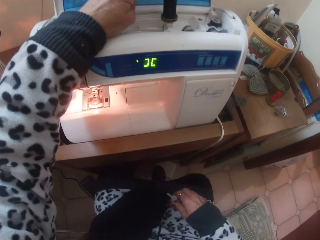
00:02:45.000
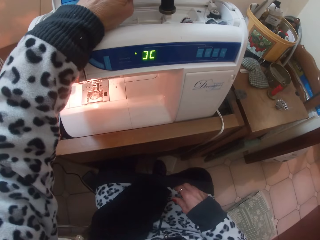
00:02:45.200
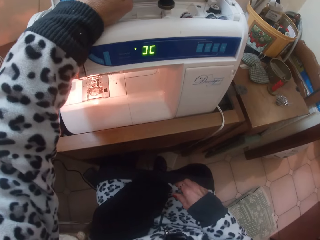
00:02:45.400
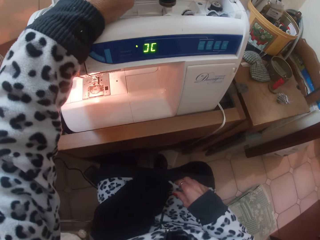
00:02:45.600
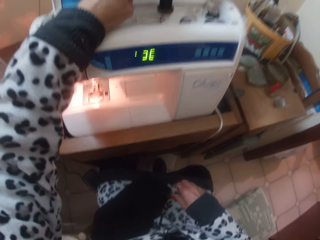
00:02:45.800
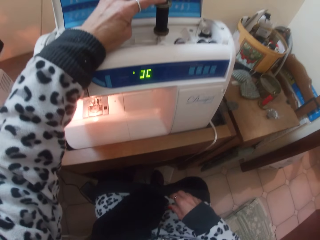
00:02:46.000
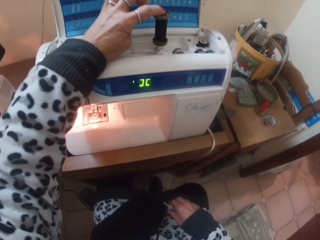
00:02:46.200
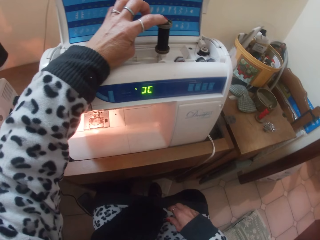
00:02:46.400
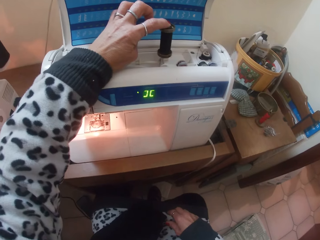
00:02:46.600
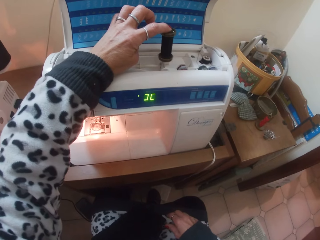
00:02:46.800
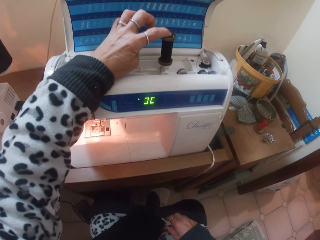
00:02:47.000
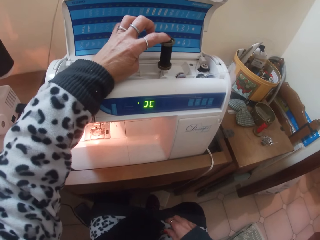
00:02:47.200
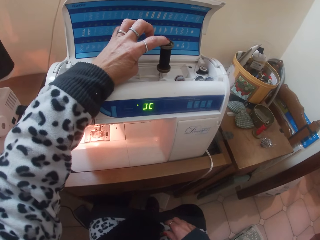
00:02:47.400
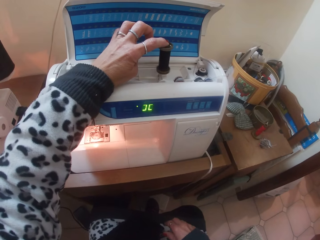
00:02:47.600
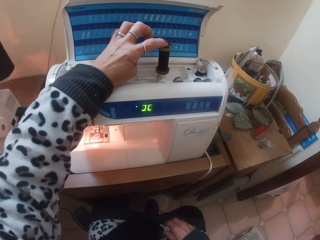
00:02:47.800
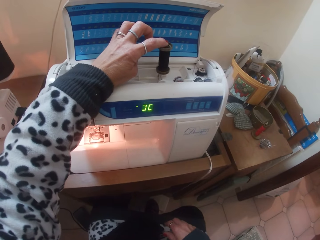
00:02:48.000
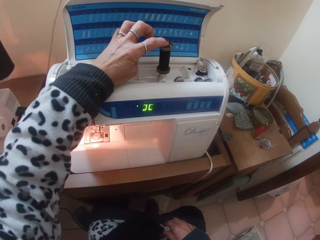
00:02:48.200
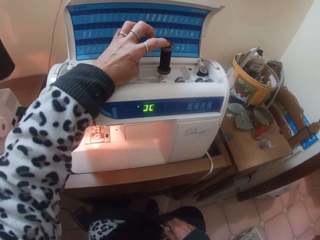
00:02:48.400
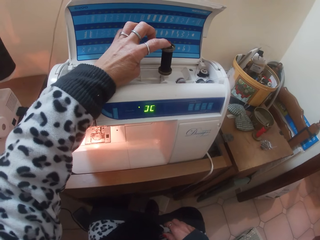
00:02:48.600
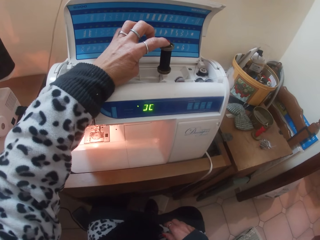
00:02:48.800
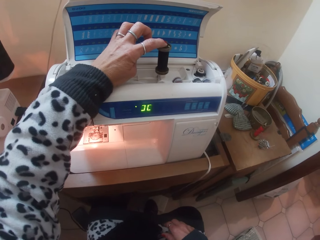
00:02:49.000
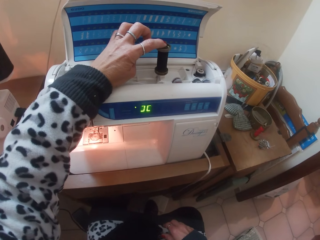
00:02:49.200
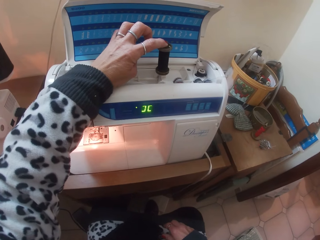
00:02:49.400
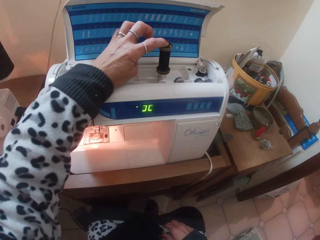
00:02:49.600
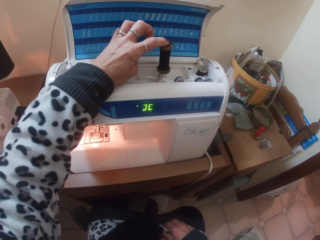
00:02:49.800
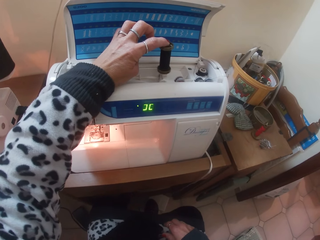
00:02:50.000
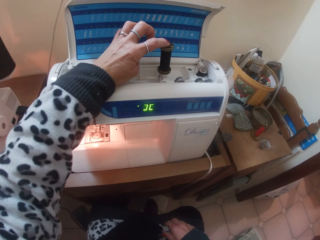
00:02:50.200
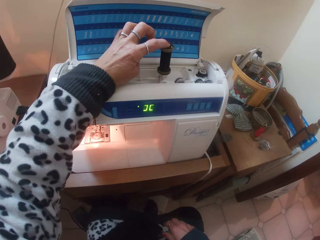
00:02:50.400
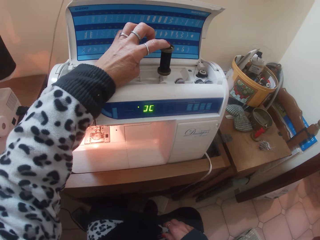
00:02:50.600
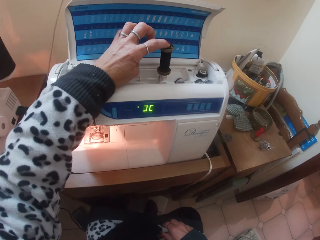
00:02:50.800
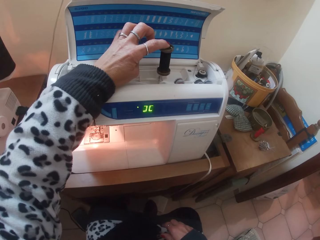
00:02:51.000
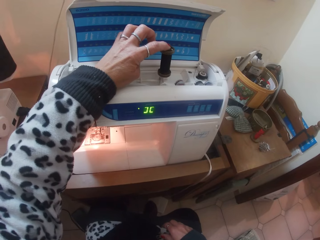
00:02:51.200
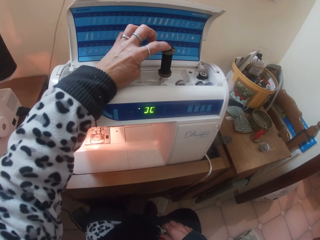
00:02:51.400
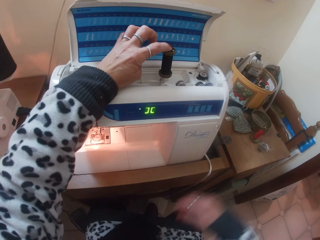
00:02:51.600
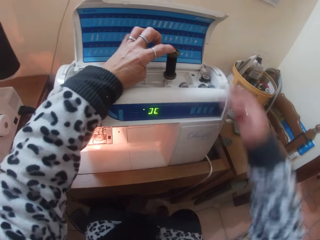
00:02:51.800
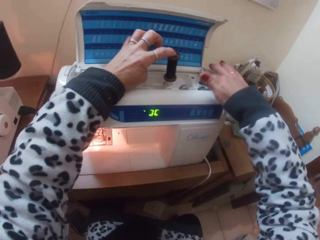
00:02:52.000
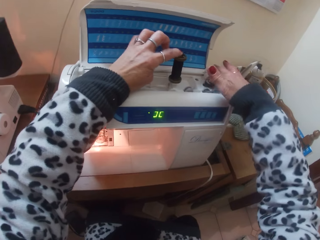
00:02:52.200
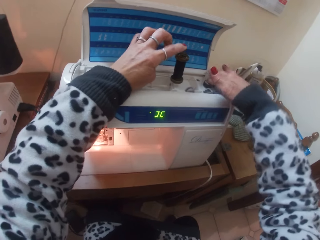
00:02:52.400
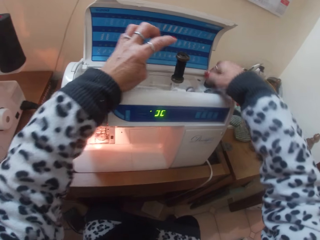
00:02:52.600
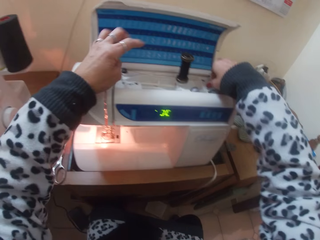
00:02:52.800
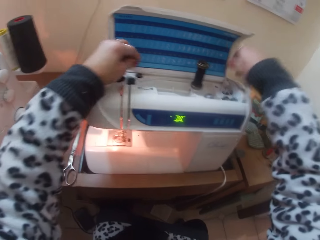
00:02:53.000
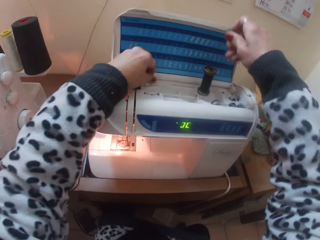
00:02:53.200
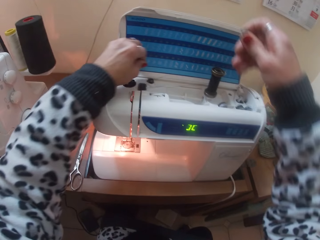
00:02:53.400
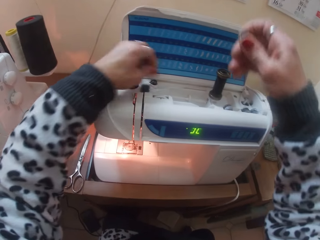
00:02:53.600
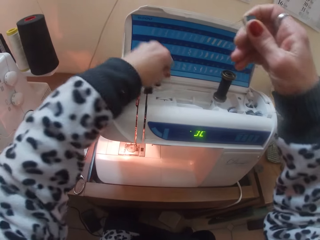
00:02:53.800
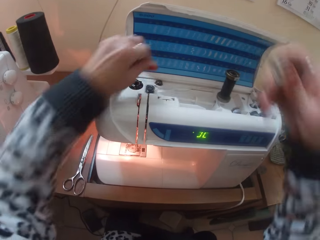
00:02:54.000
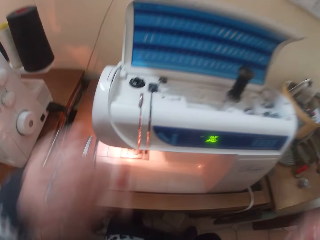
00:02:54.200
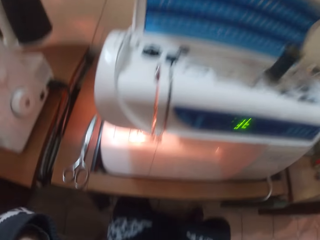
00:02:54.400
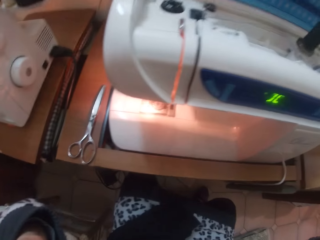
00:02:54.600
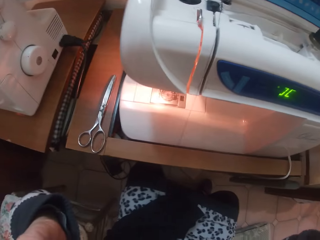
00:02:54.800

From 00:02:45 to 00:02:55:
The camera wearer takes out the bobbin from the spool pin with her right hand.

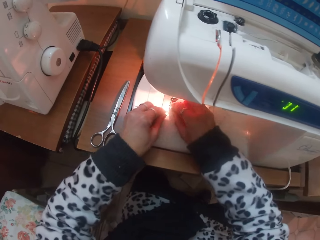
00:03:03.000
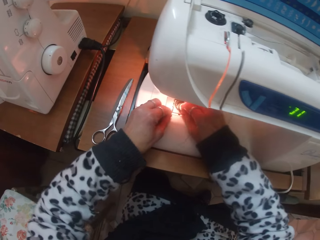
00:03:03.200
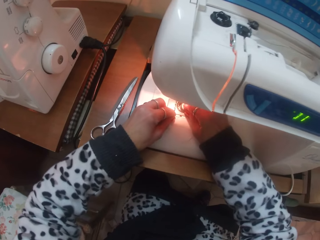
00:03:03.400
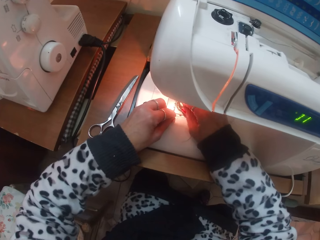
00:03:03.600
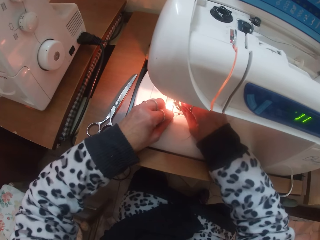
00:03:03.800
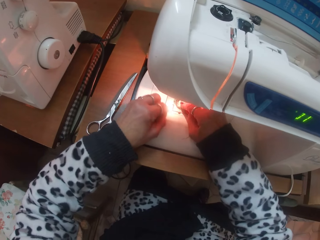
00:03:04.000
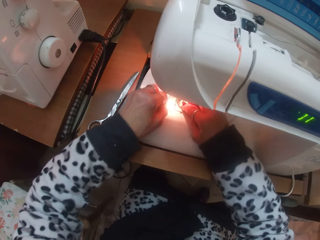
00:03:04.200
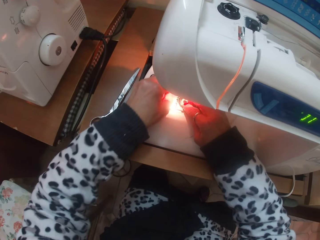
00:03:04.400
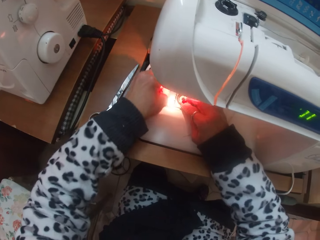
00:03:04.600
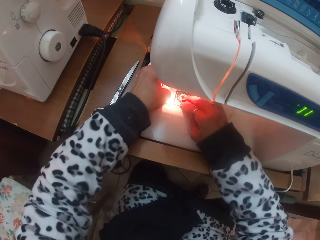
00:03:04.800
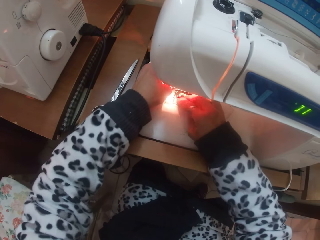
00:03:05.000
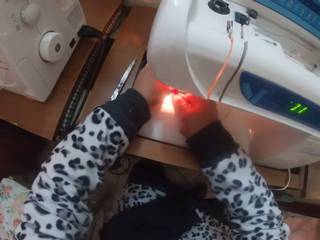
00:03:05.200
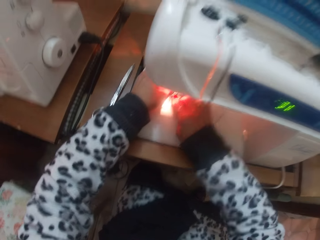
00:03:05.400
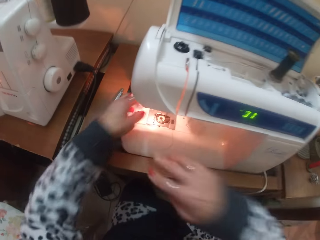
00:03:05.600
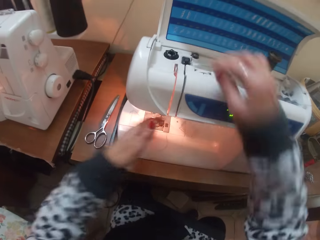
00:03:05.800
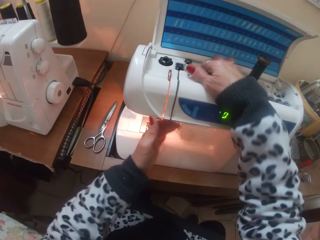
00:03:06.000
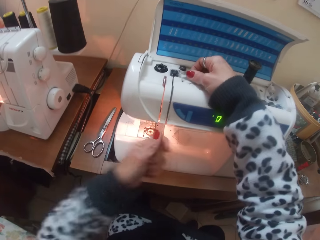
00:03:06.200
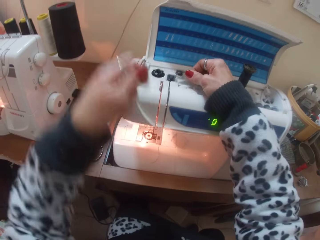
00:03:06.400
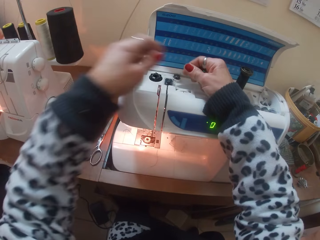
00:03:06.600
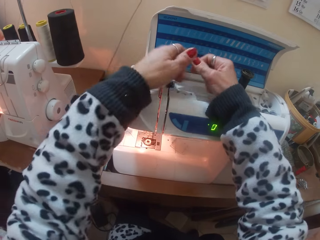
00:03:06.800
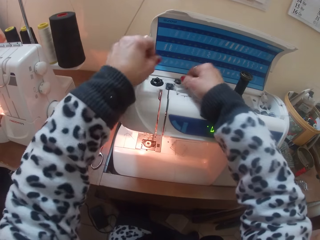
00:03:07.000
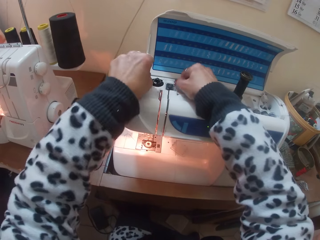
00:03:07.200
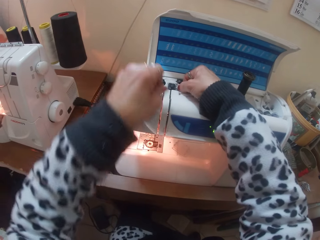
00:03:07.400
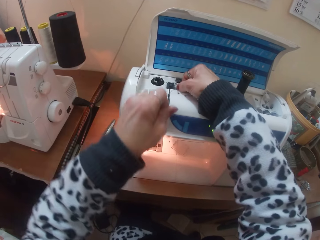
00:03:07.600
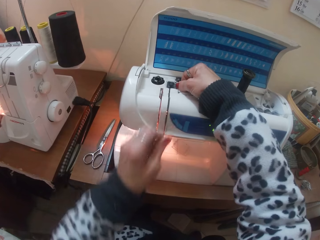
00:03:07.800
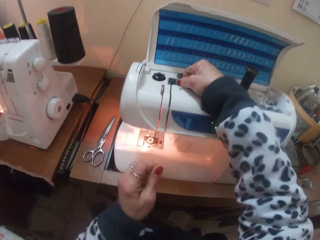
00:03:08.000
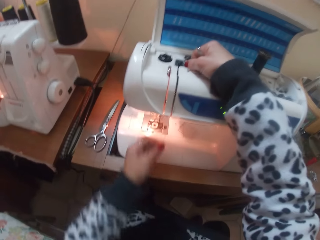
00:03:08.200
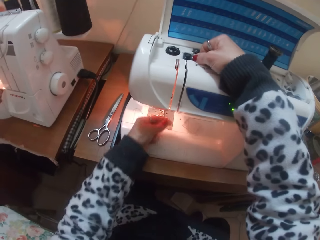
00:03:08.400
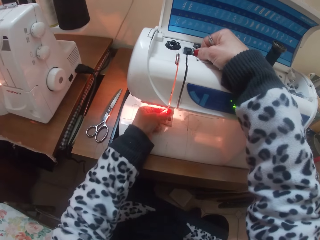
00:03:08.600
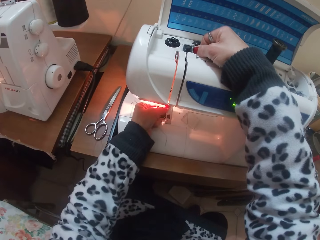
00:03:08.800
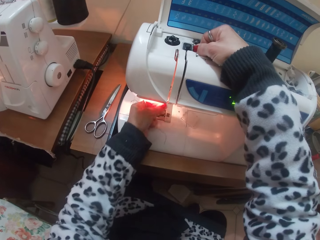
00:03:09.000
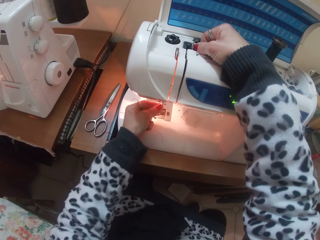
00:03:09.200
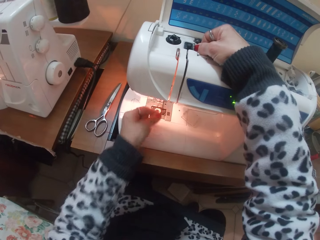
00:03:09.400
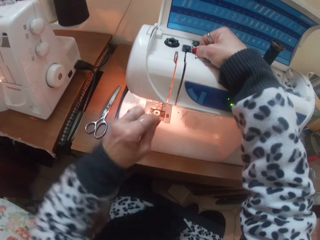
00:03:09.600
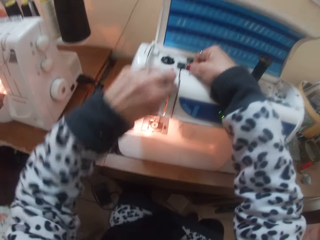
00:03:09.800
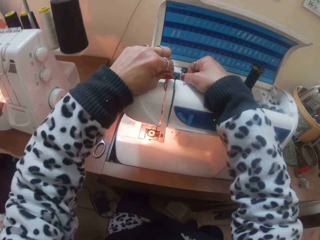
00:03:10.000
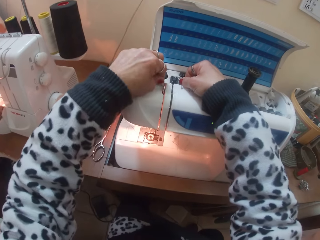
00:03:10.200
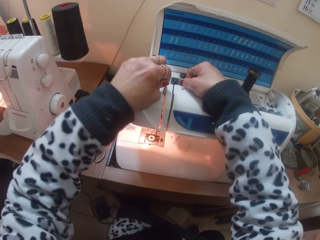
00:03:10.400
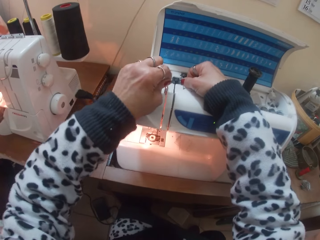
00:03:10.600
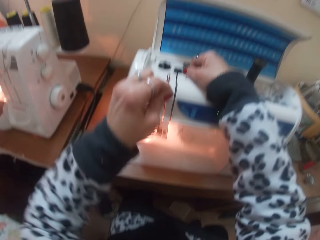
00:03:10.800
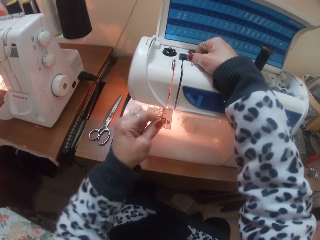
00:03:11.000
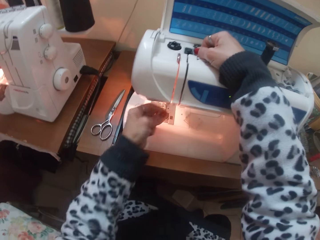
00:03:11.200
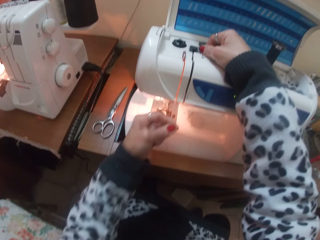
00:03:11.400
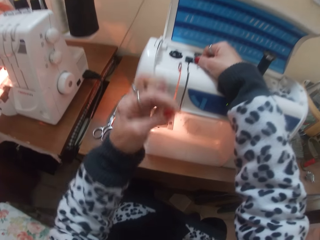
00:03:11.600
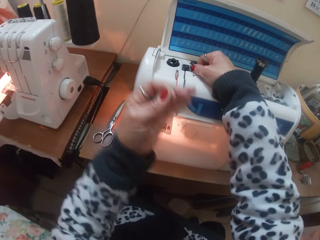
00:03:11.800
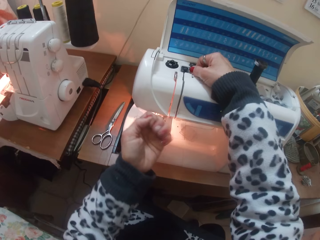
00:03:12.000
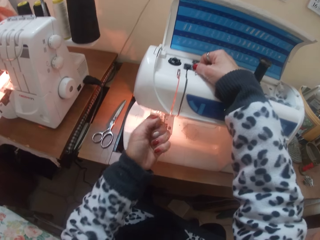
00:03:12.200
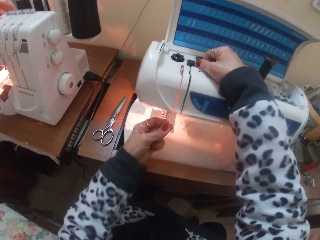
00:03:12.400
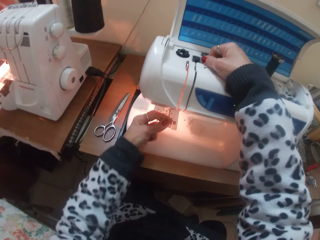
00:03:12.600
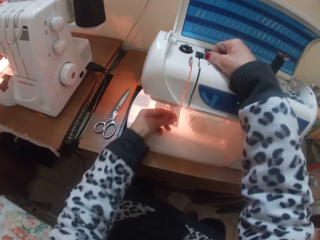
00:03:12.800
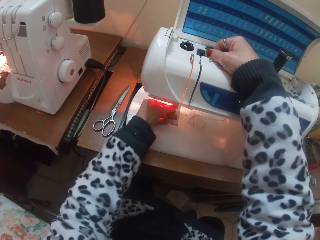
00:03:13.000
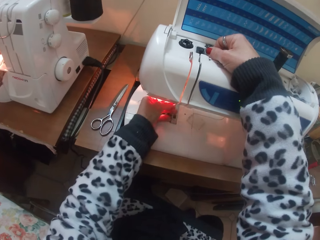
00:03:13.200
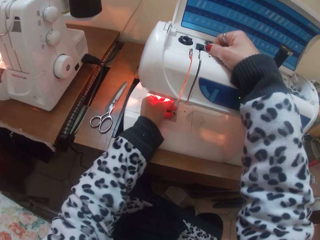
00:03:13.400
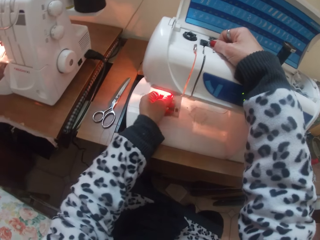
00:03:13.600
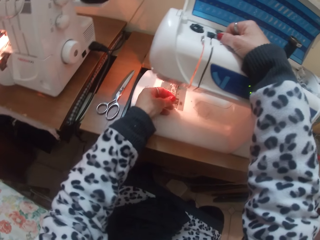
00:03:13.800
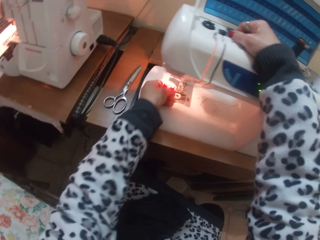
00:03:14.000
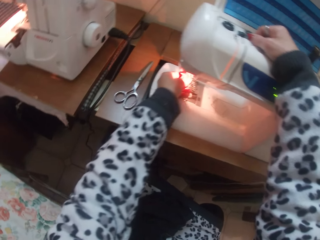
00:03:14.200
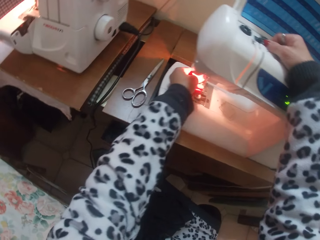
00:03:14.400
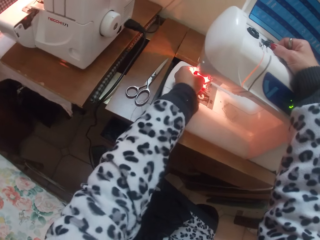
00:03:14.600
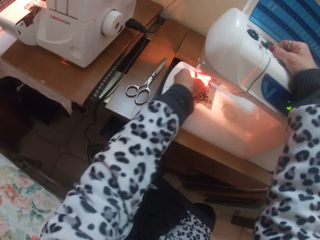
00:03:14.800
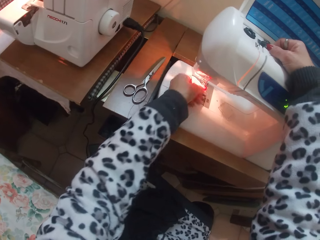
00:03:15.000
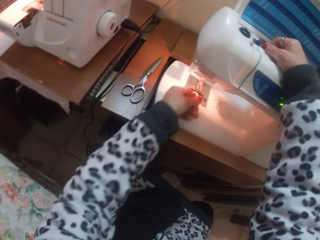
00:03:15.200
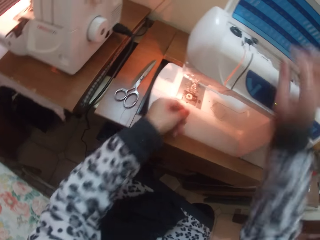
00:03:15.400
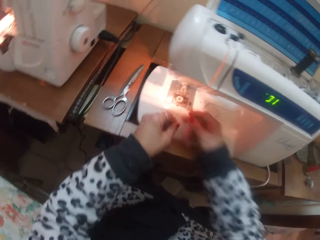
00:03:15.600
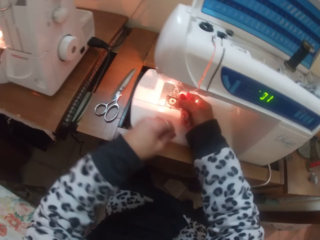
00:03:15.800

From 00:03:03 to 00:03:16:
The camera wearer inserts the bobbin in her right hand into the bobbin holder. She pulls the thread in the sewing machine. She passes the thread through the bobbin winder with her hands. She passes the thread in her left hand through the take-up lever.
